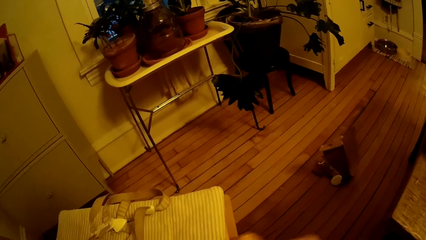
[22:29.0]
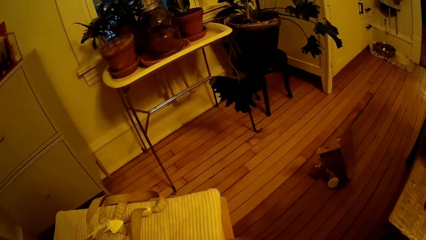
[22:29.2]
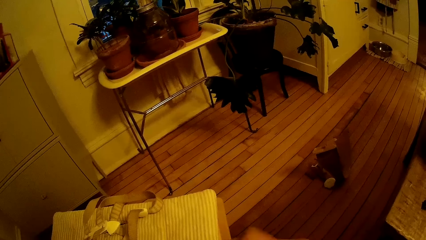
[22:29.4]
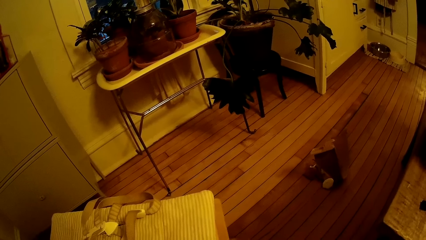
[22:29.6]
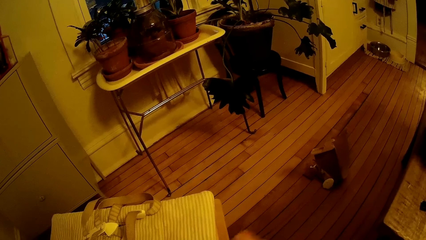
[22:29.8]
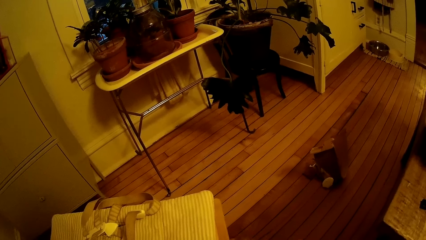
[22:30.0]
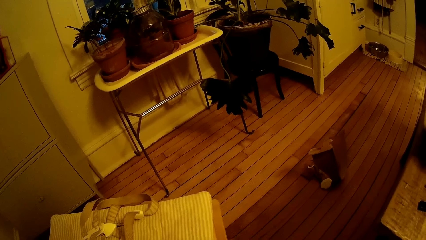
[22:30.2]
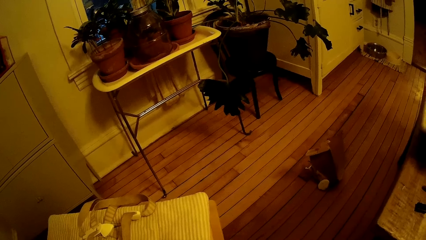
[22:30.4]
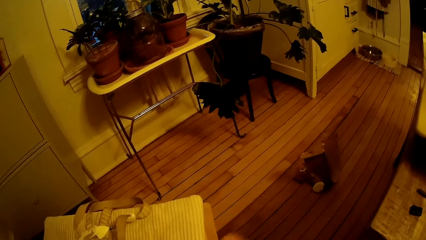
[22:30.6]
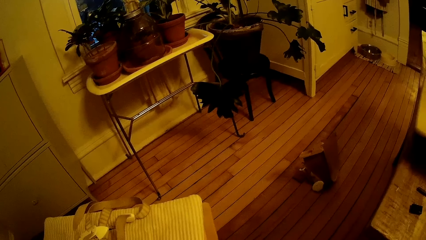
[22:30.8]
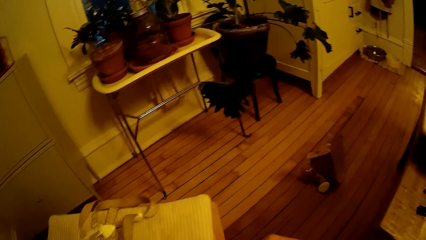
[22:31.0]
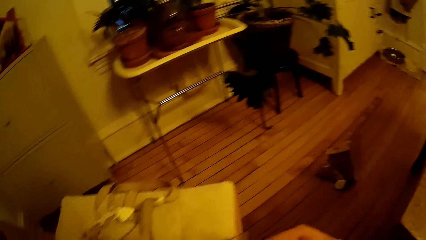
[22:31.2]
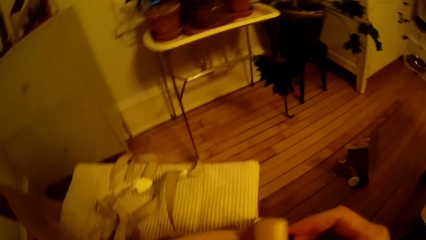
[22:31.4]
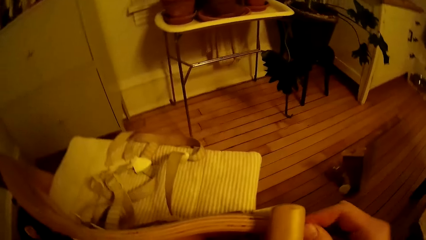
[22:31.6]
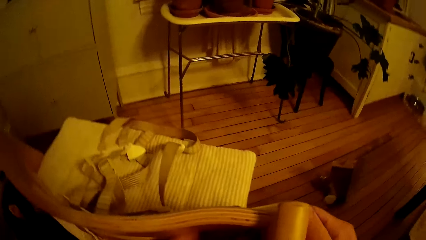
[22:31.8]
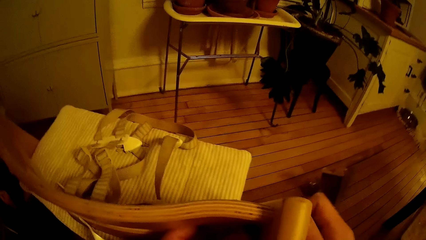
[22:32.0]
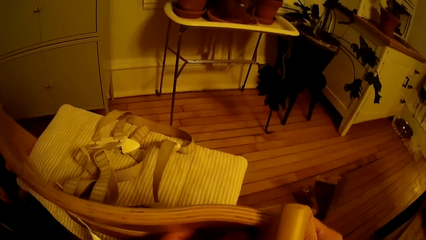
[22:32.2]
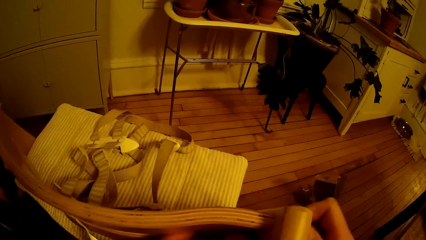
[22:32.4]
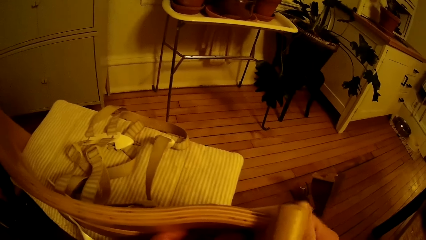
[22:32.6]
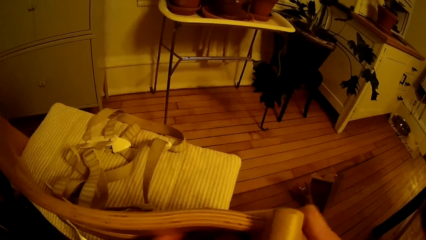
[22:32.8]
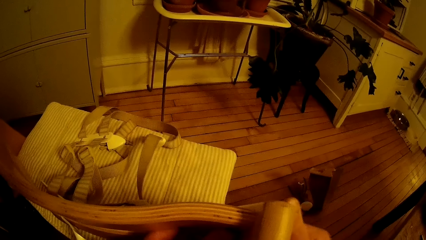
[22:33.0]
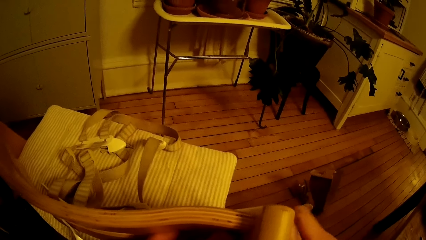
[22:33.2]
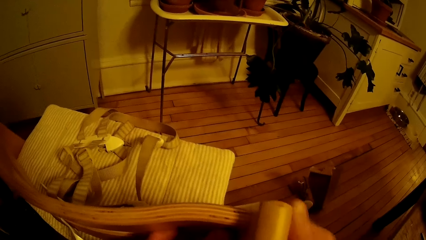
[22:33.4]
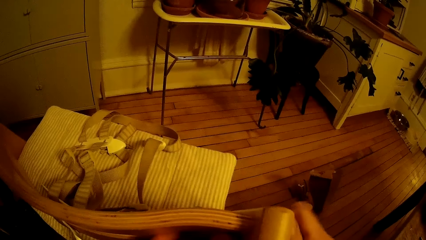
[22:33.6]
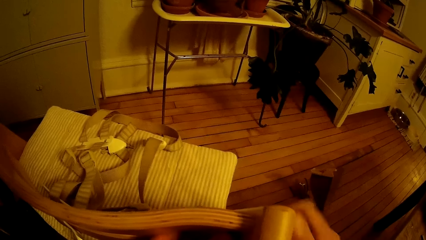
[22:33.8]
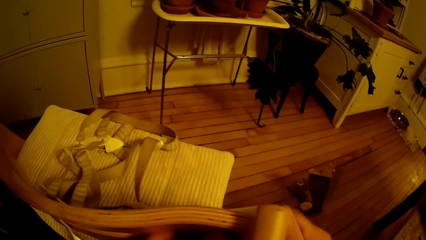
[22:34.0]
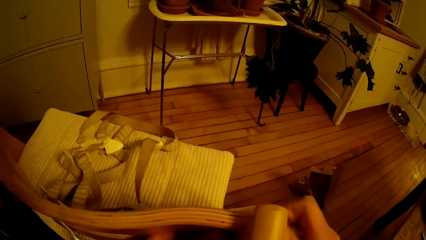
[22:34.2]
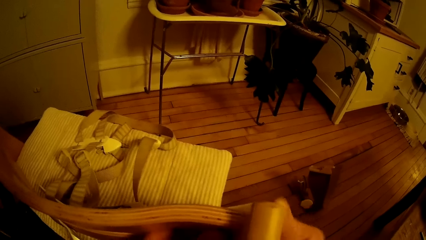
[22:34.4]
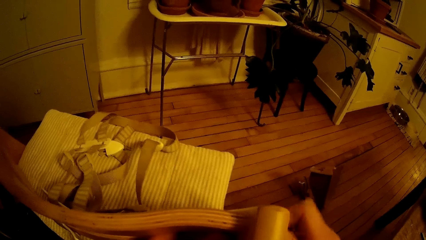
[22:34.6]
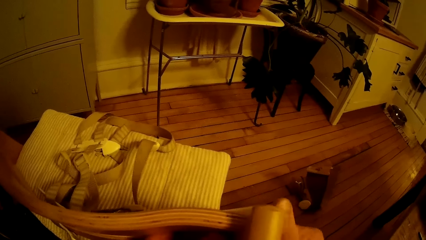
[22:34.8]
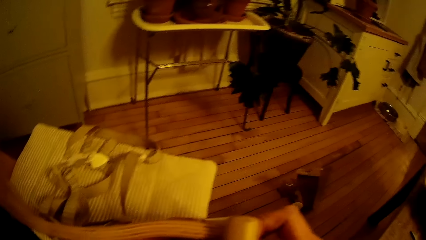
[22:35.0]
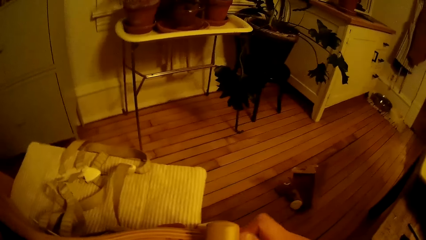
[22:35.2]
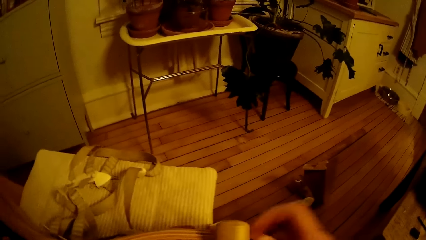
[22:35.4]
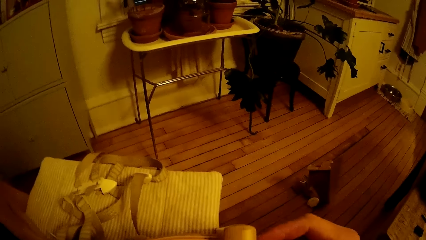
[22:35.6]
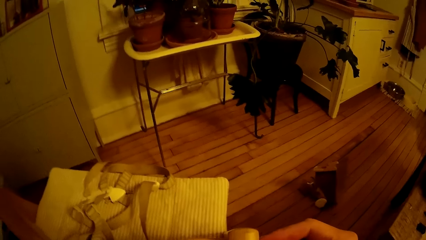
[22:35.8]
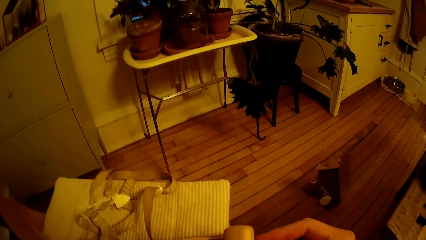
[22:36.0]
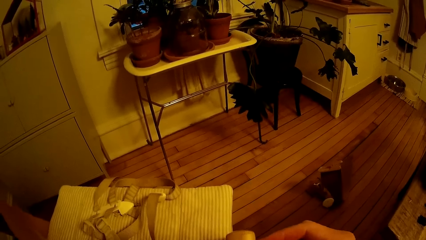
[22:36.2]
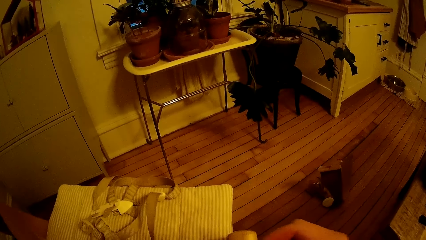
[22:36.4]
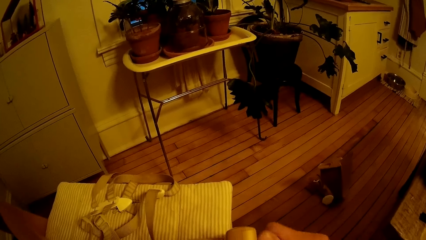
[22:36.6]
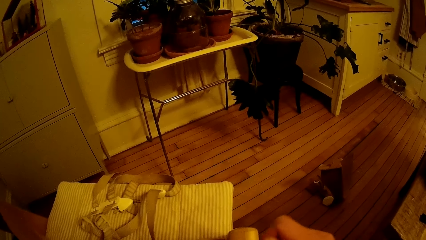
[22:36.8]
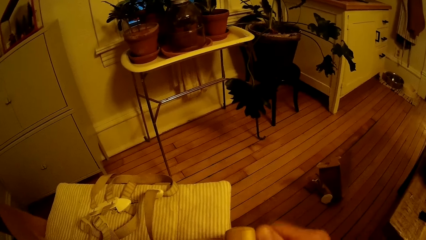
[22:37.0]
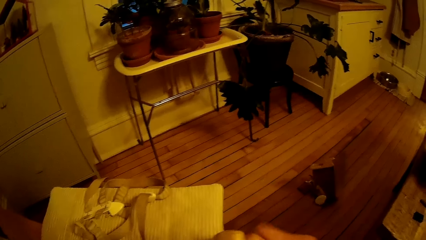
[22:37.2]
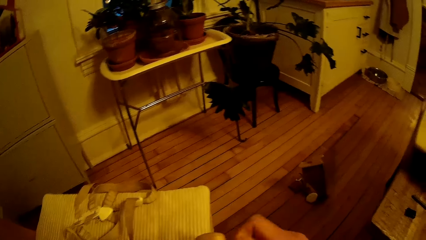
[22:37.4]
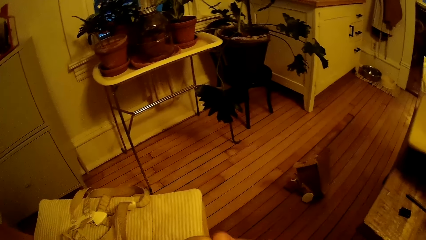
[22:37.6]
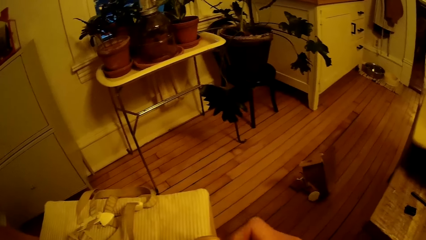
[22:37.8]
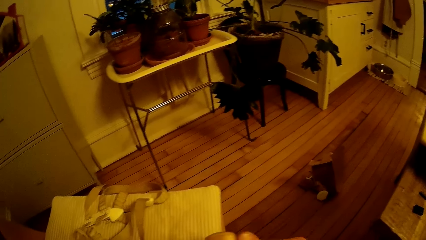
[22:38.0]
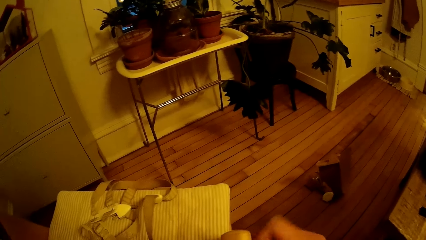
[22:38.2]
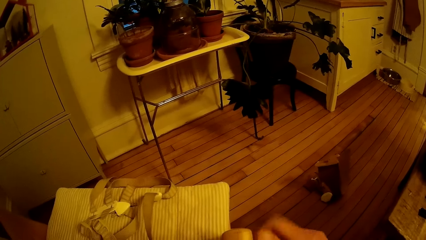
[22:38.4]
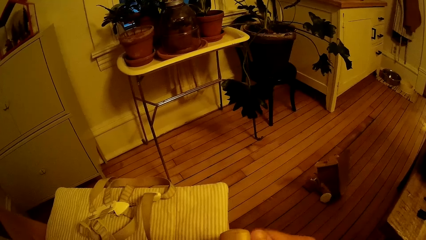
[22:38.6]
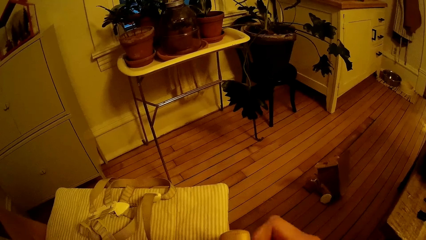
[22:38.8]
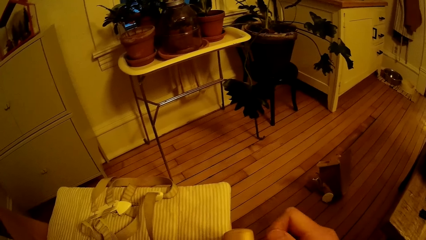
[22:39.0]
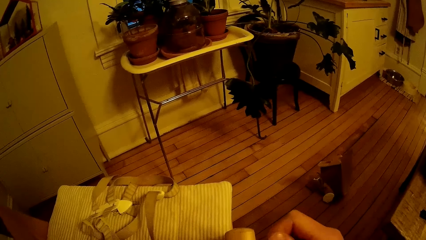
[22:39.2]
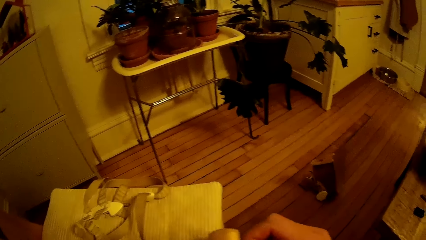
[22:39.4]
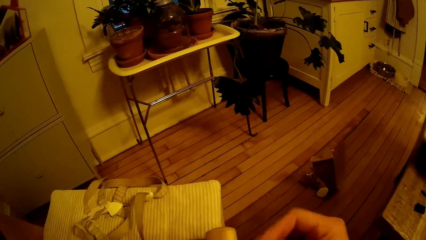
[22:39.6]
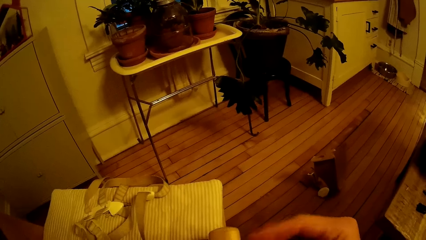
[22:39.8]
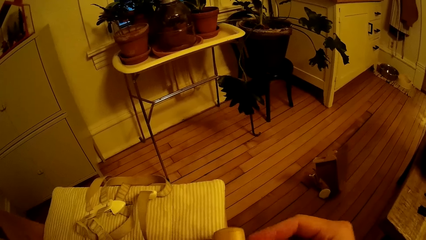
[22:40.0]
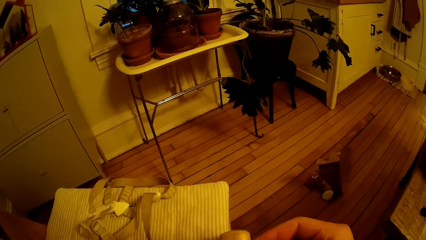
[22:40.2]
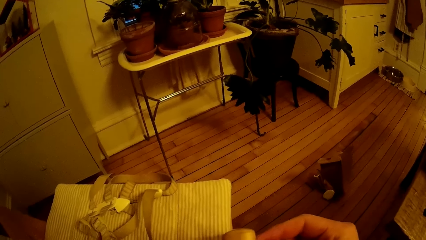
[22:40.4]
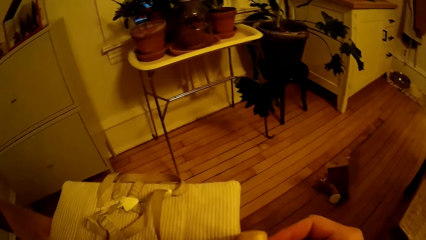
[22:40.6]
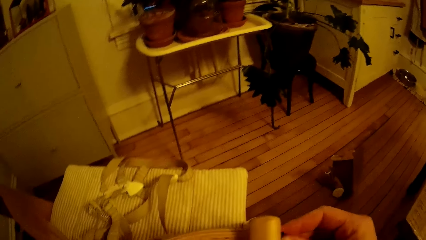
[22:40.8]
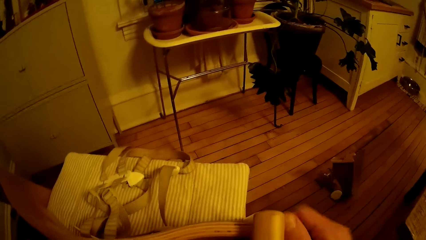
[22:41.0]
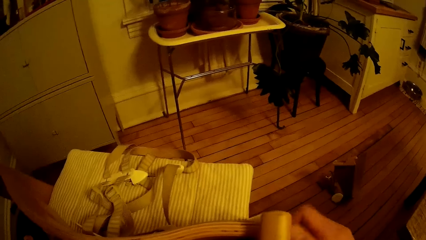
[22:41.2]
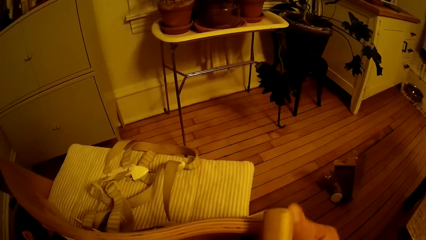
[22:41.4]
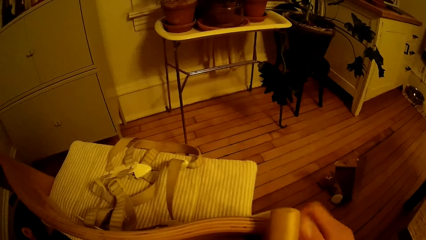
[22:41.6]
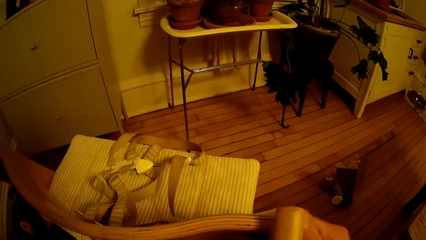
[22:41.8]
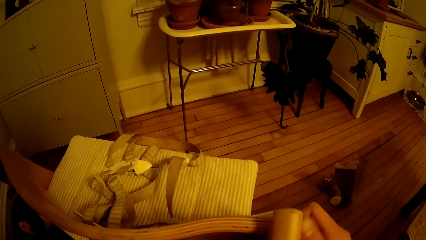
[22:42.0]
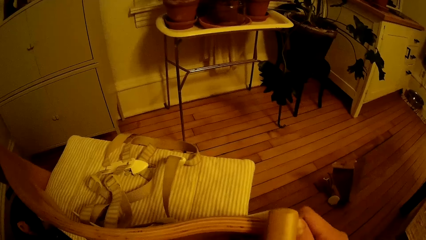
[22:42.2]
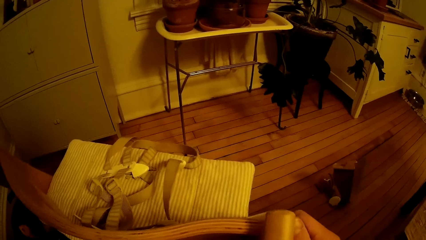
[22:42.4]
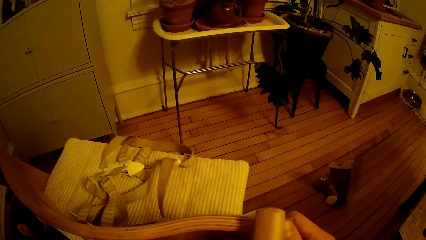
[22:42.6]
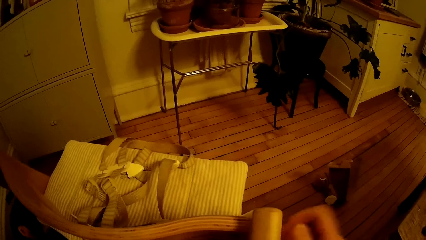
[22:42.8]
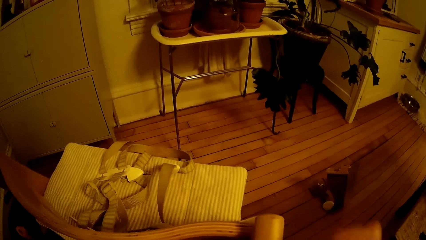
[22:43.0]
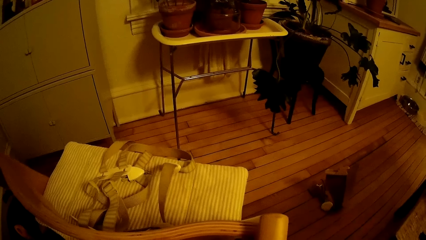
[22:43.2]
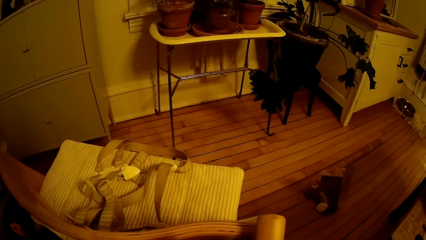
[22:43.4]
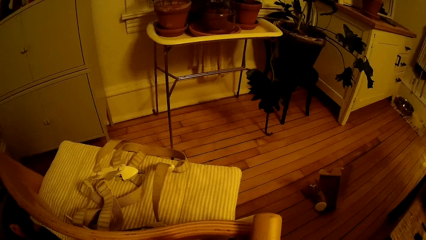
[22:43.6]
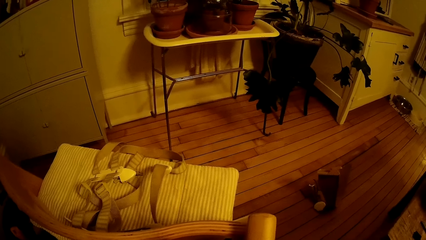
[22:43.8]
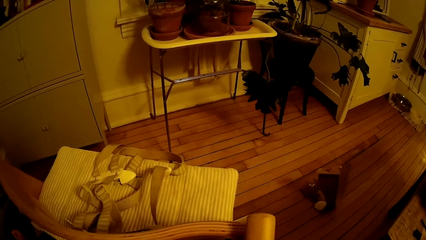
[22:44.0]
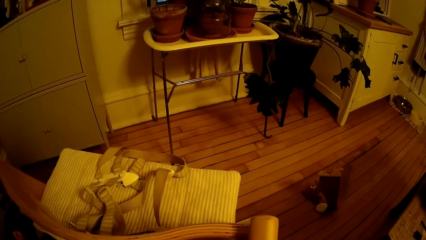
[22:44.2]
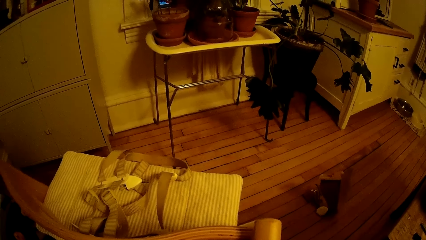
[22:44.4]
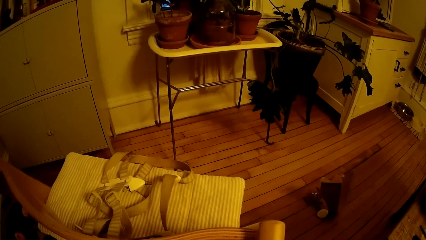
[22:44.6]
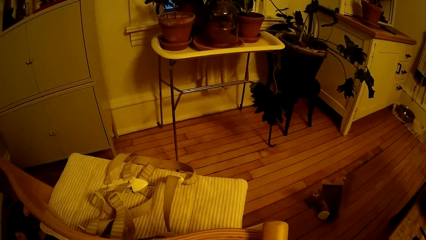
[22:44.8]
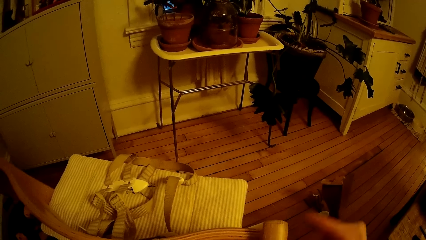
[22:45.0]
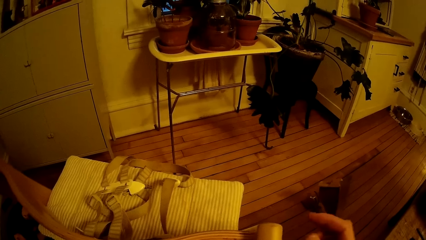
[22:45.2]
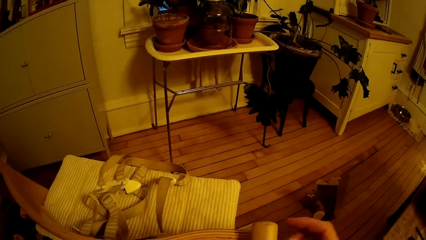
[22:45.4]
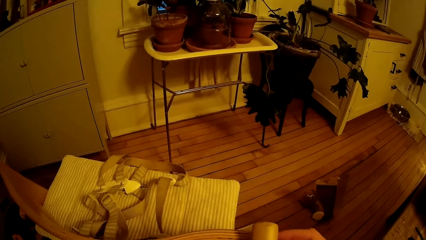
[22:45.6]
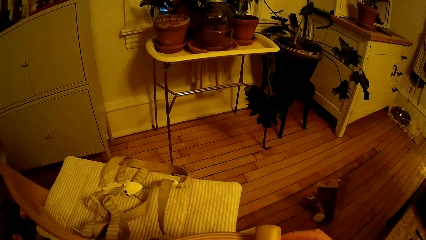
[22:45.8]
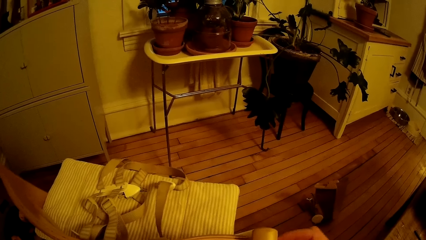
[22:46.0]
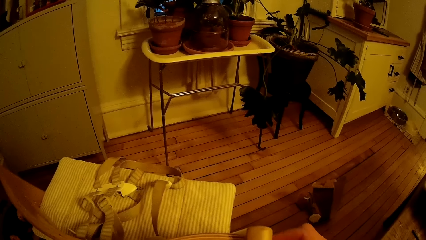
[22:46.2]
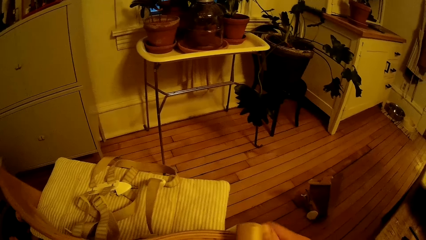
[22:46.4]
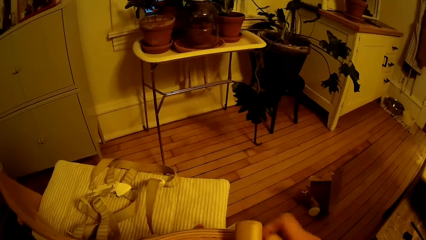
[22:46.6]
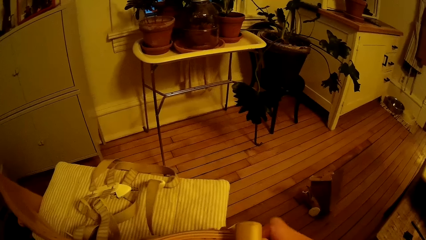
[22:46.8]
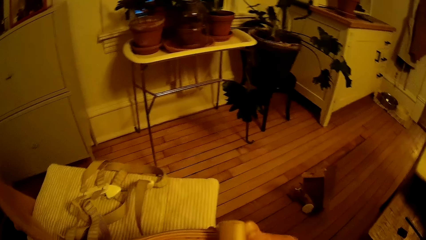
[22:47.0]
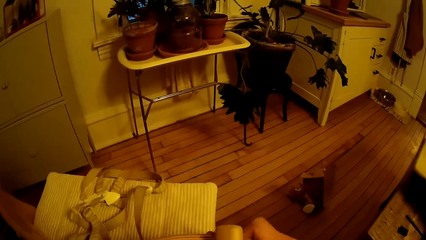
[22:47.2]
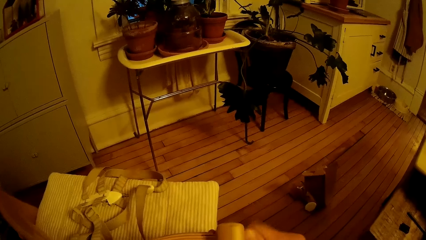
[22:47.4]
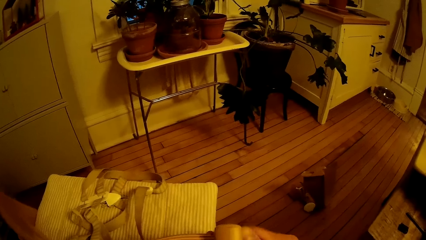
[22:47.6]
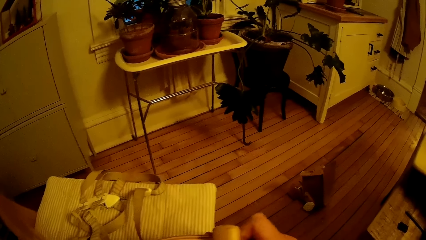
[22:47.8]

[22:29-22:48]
The camera wearer screws the handle of the chair. He screws the chair. He moves his hand away from the chair. He screws a nut or bolt into the chair with his right hand.
